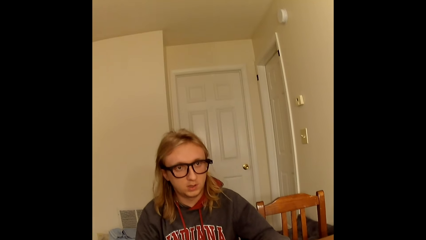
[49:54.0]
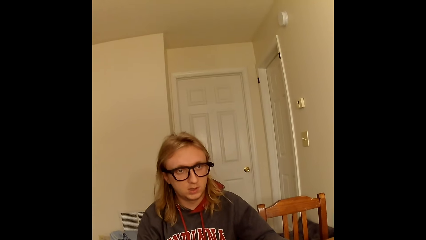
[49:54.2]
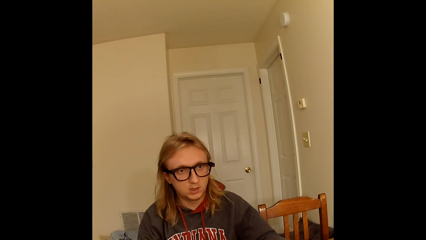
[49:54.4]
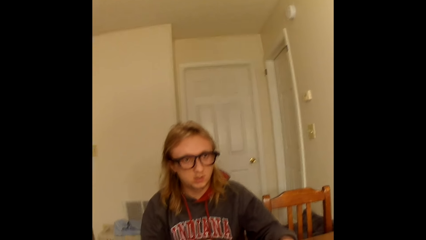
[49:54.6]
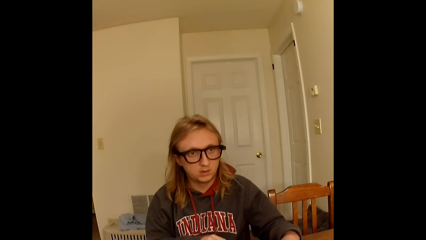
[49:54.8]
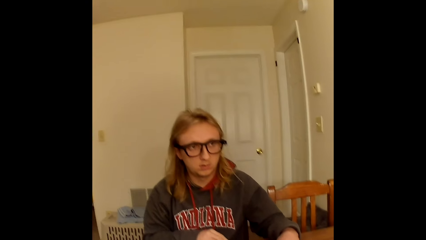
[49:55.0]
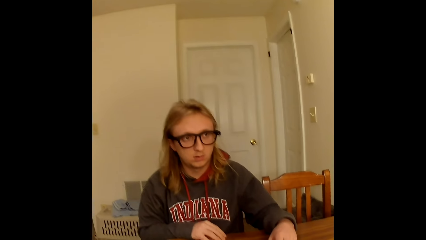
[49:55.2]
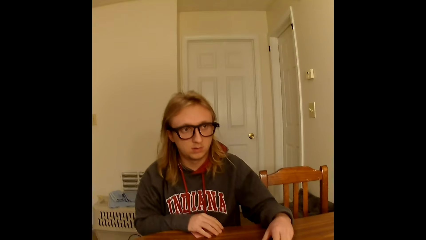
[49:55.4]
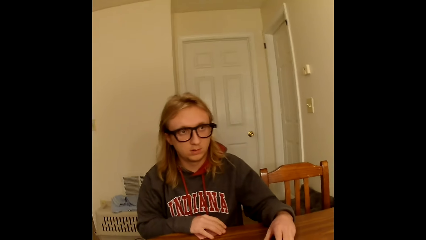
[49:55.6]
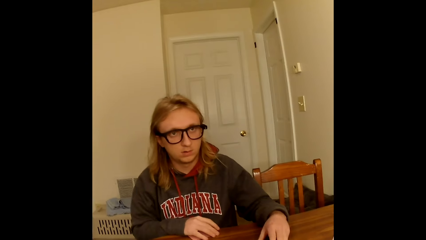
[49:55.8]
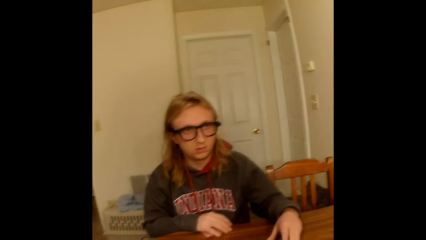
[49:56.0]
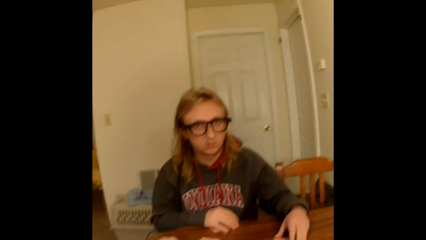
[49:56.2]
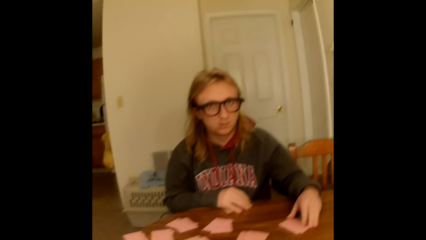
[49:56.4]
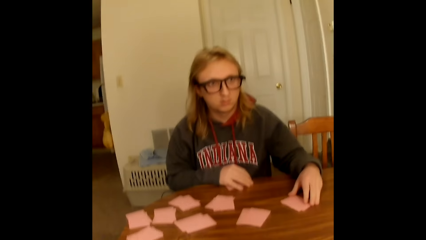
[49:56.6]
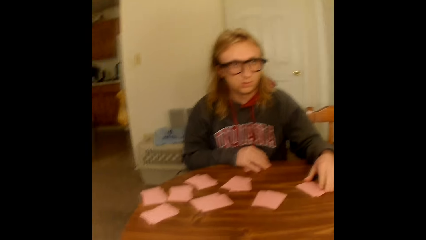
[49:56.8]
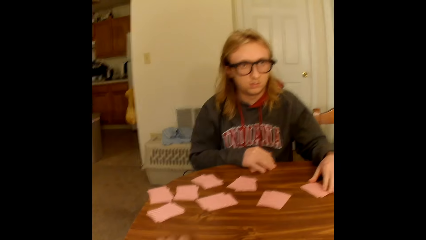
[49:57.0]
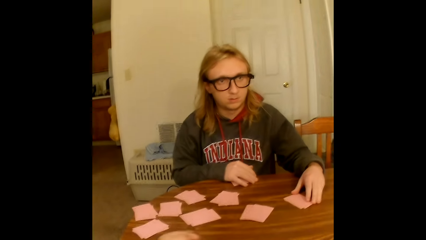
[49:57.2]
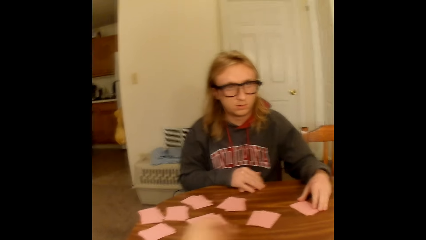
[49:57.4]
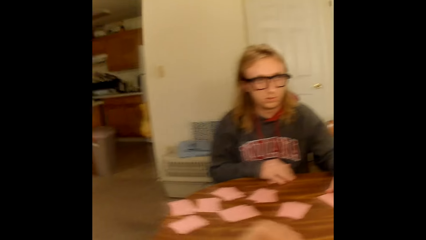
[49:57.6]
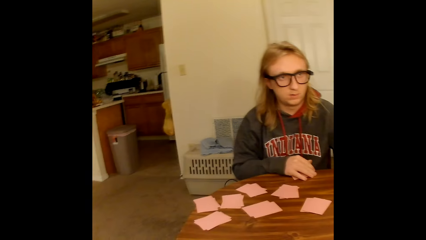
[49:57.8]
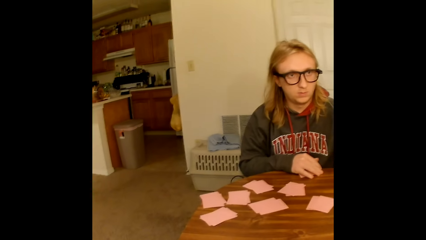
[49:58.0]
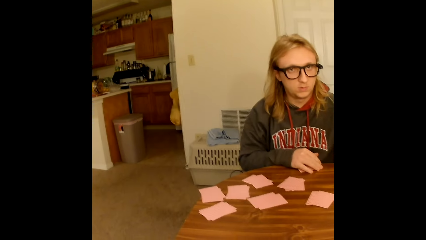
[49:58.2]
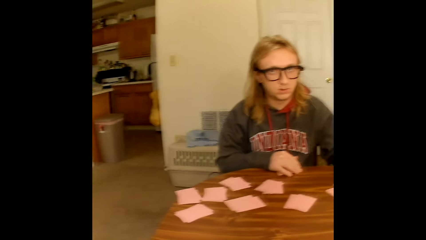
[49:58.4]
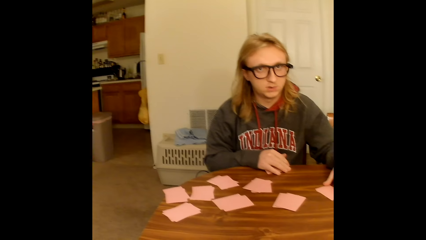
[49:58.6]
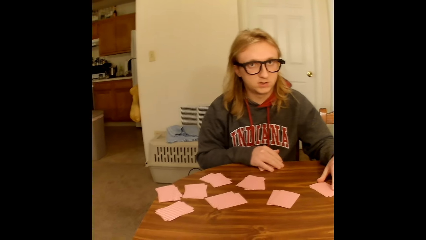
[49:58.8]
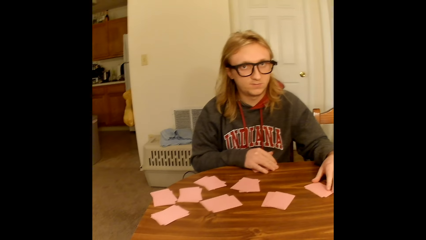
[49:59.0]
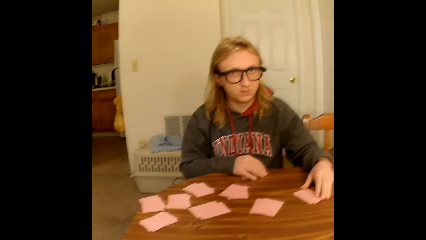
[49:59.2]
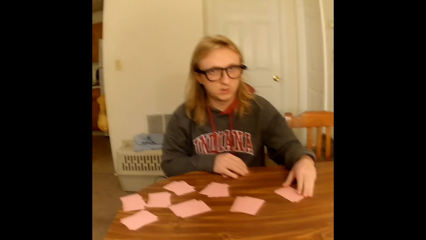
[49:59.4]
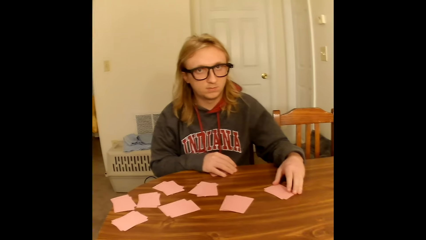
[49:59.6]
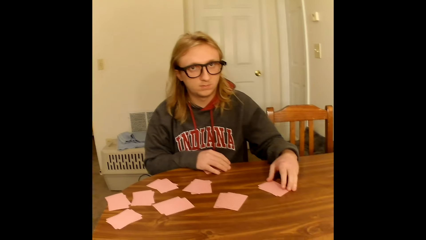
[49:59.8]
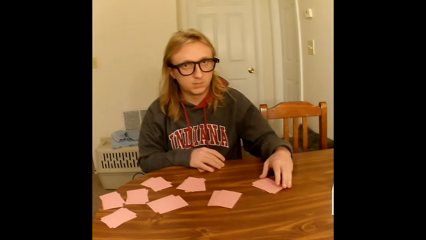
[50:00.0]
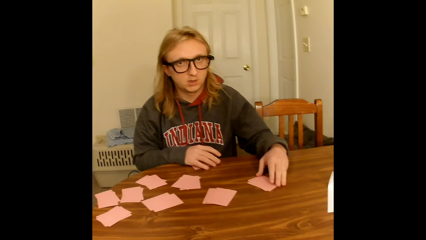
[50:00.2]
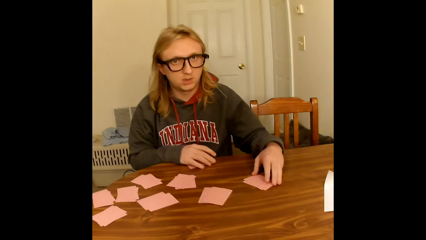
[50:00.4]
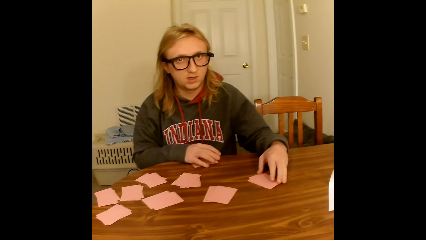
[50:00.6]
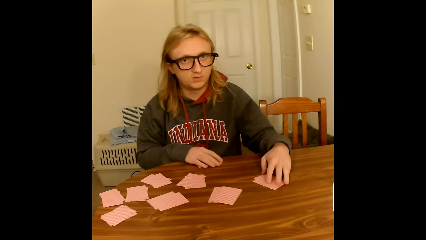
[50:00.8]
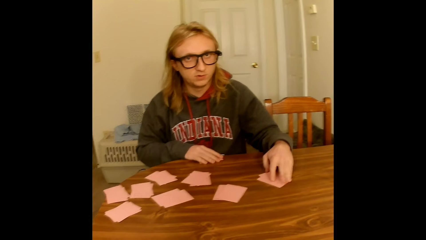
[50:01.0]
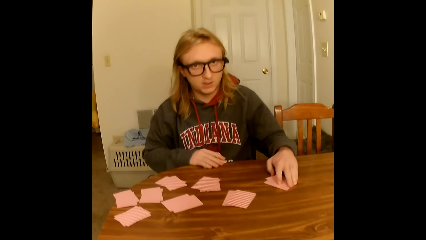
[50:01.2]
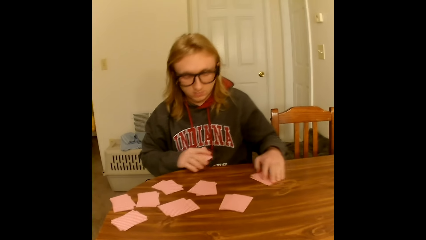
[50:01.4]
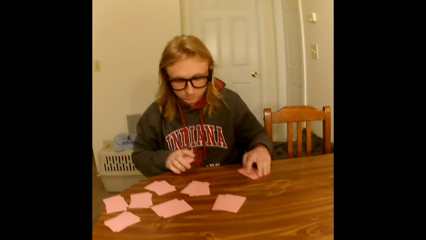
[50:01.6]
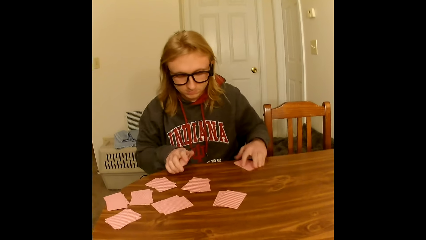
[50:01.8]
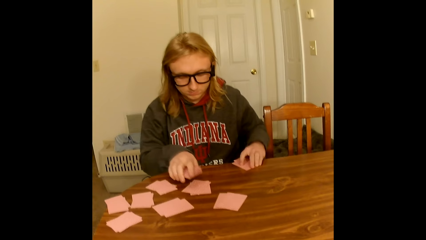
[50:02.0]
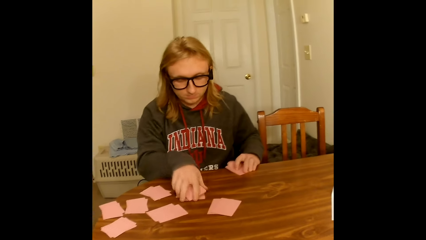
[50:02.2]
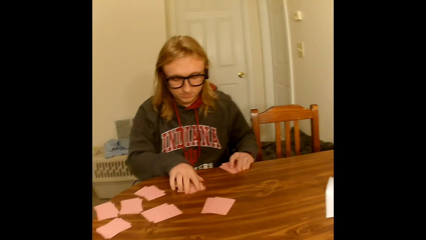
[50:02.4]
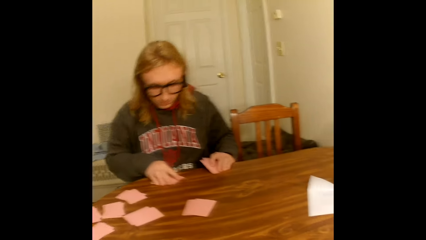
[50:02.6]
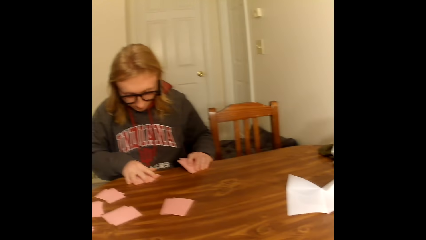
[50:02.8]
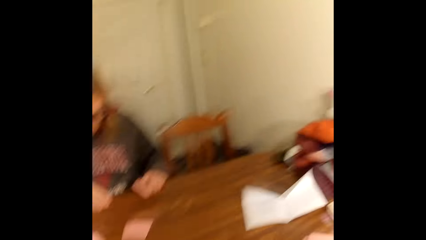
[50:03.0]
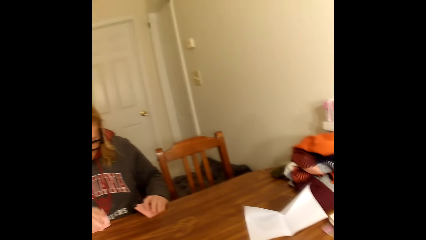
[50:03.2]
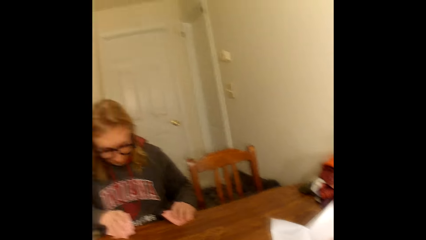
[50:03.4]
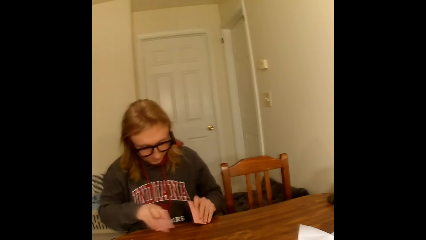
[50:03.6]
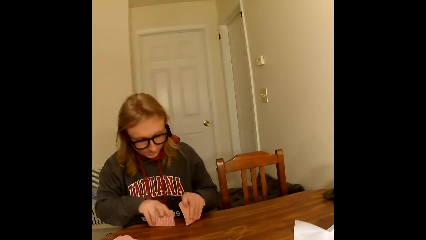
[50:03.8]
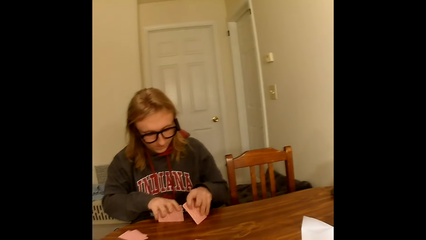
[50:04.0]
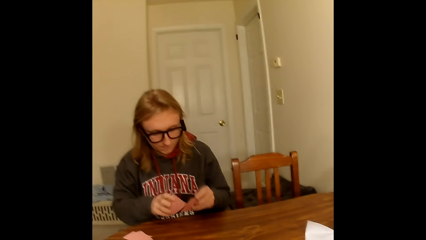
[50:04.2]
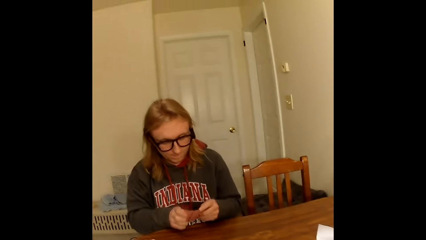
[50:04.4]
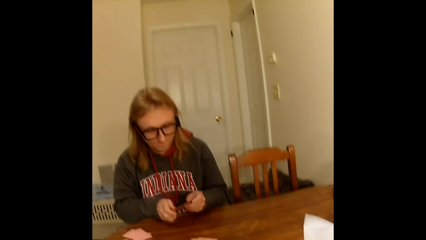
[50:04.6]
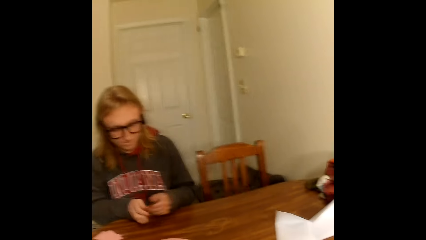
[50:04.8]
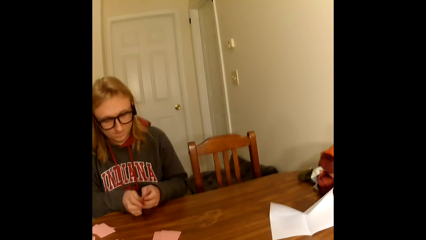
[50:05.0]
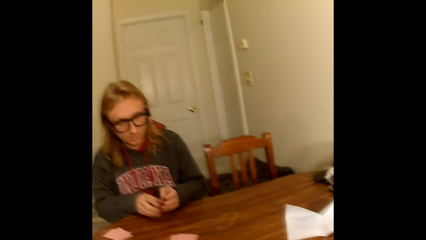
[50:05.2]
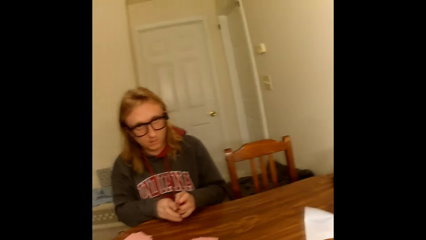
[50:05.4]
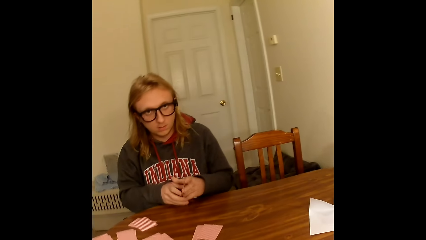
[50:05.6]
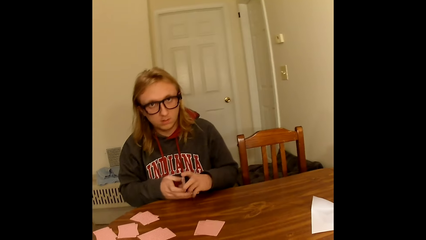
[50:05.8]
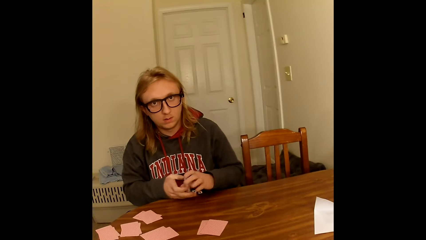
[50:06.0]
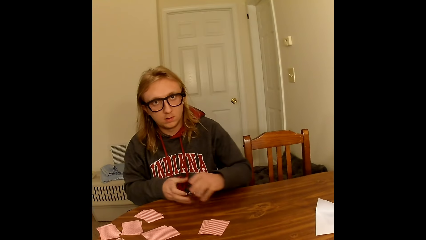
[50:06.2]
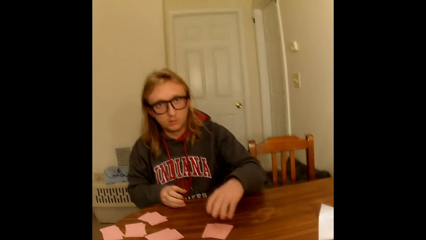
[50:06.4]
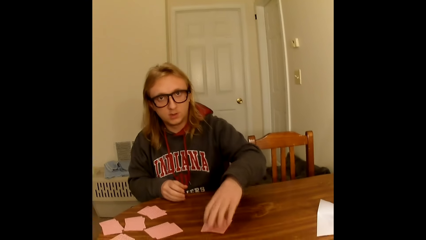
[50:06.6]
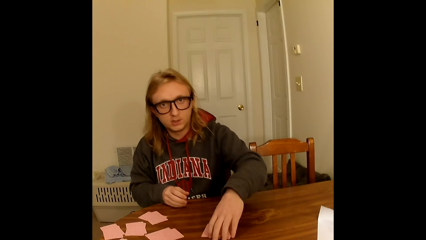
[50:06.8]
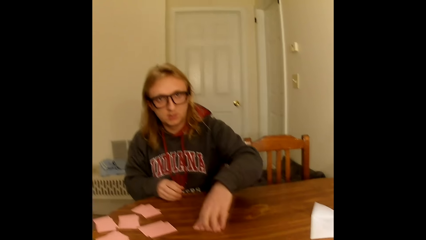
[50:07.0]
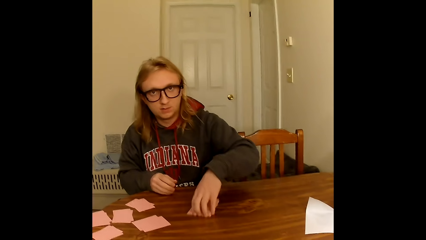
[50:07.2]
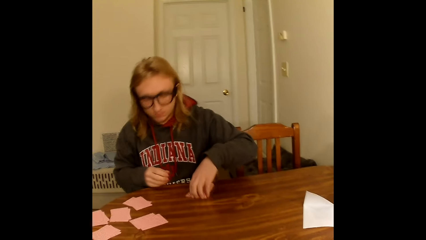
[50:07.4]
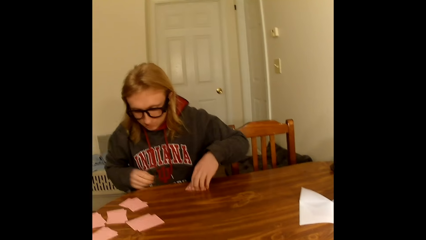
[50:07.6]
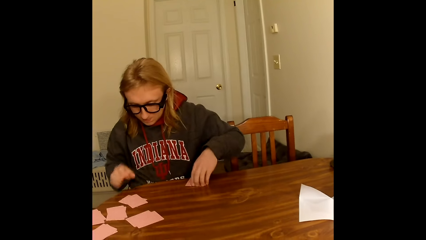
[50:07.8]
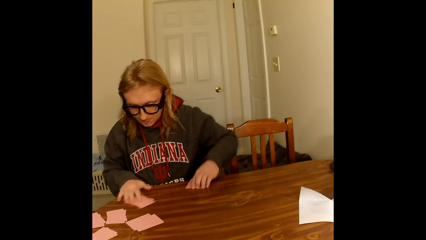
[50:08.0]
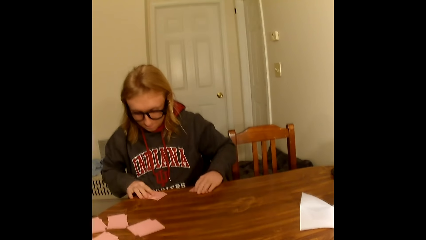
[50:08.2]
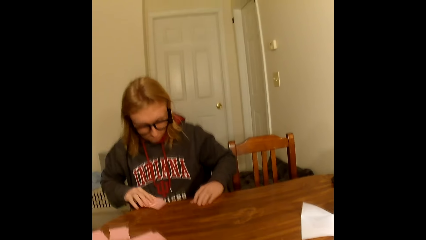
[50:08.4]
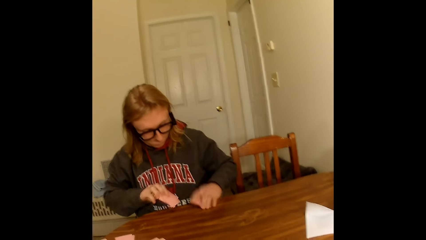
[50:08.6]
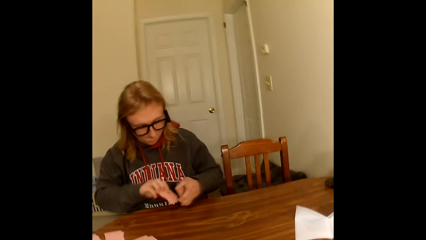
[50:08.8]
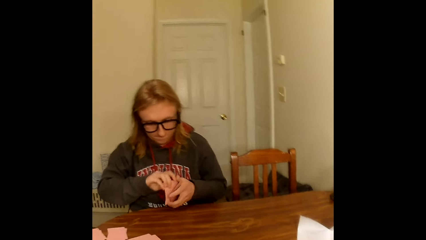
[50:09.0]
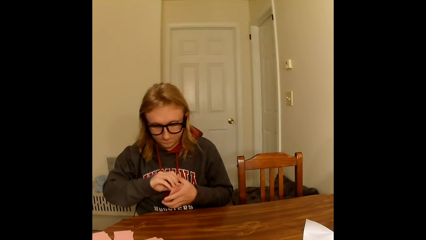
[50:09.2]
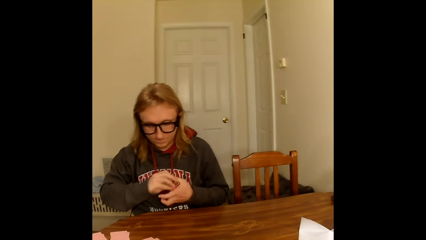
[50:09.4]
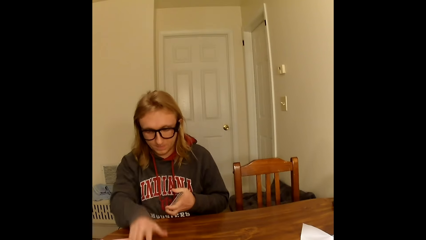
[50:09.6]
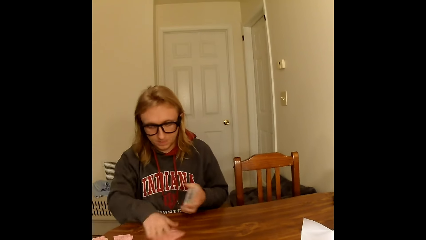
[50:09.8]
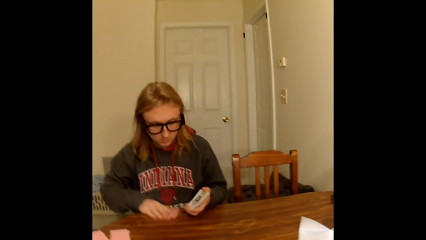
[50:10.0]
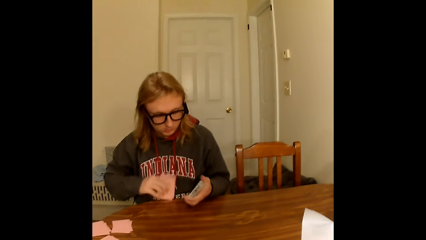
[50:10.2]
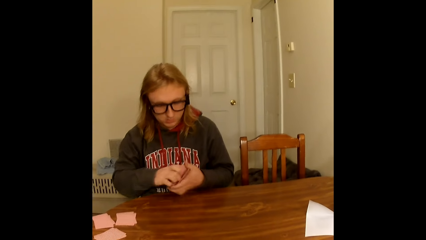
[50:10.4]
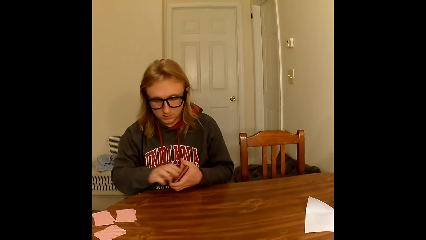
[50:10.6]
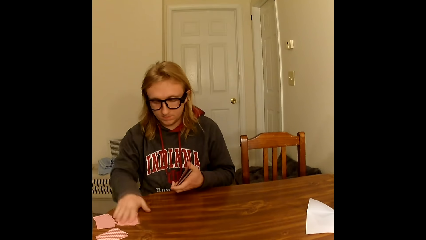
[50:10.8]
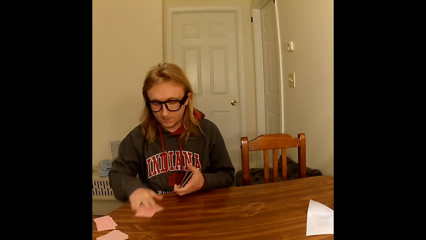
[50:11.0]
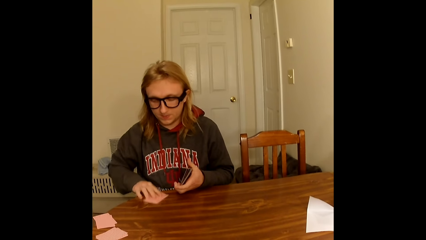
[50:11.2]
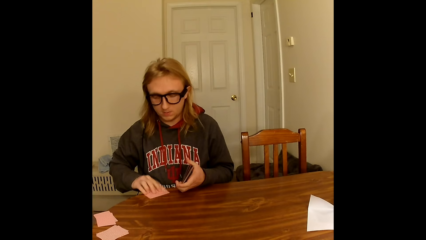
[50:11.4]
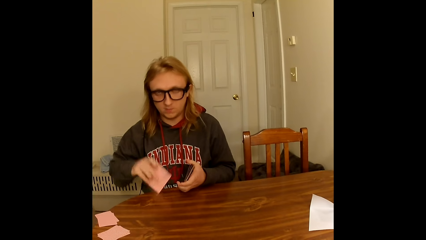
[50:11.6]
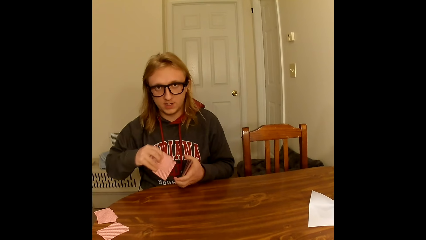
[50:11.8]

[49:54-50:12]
A man touches the card. The camera wearer moves the hand over the table. The man touches another deck of cards on the table with the stack of cards in his right hand. He picks the cards. He slides the deck of cards in his left hand to the edge of the table. He slides the deck of cards in his right hand to the edge of the table. He shuffles the deck of cards in both hands with both hands. He turns the cards on the hand. He holds the mixed deck of cards with his left hand. He picks another deck of cards on the table with the mixed stack of cards in his left hand. He picks a deck of cards from the table with his right hand. He passes the deck of cards in his right hand to the deck of cards in his left hand. He picks a deck of cards from the table with his right hand. He passes the deck of cards in his right hand to the deck of cards in his left hand. He picks a deck of cards from the table with his right hand.
